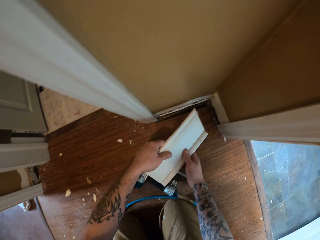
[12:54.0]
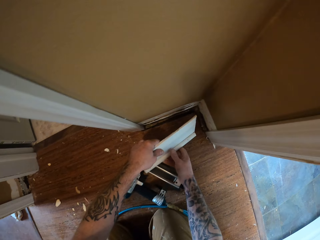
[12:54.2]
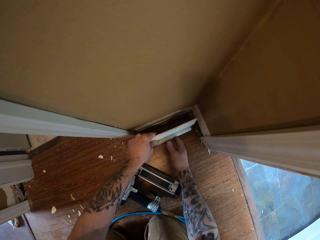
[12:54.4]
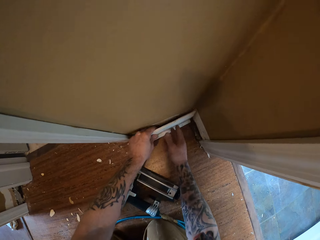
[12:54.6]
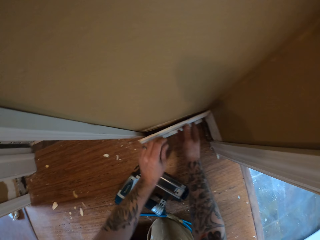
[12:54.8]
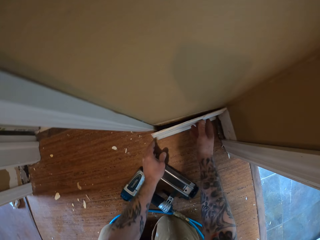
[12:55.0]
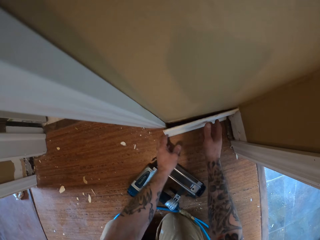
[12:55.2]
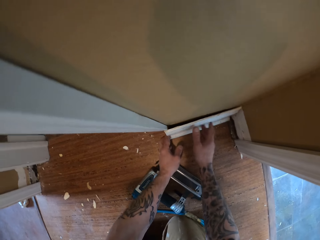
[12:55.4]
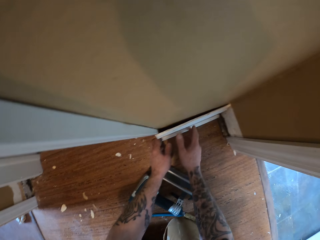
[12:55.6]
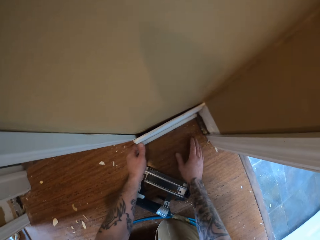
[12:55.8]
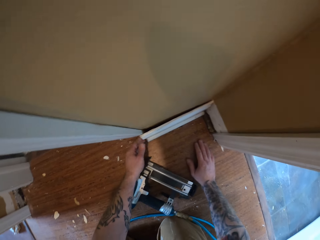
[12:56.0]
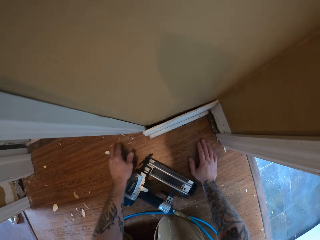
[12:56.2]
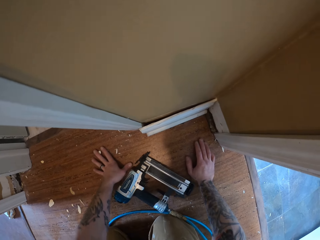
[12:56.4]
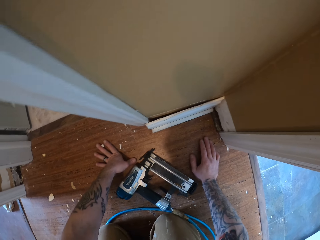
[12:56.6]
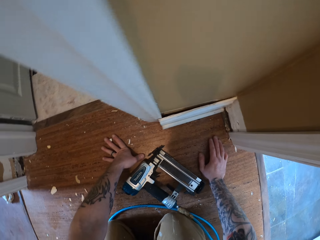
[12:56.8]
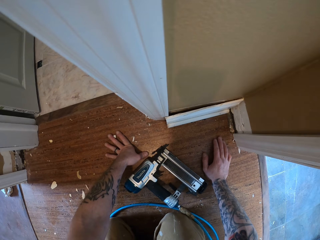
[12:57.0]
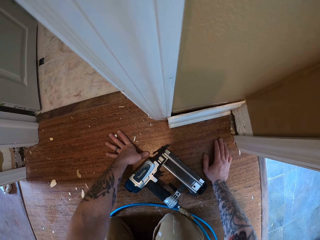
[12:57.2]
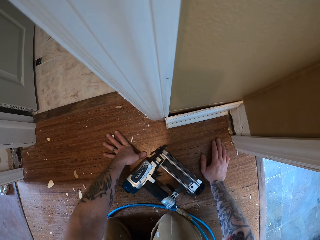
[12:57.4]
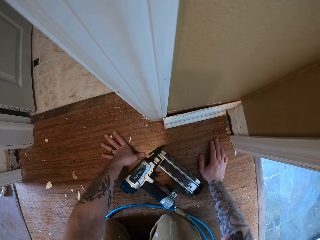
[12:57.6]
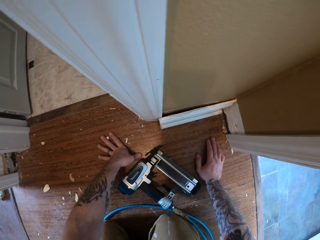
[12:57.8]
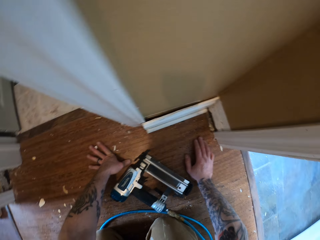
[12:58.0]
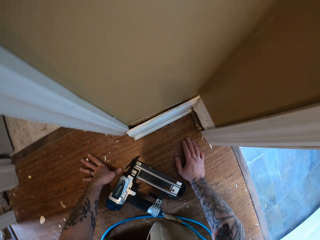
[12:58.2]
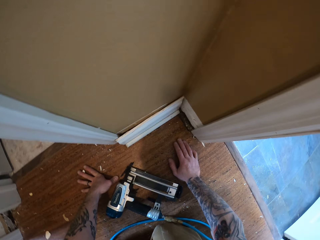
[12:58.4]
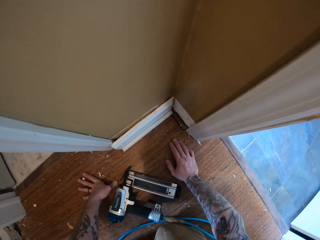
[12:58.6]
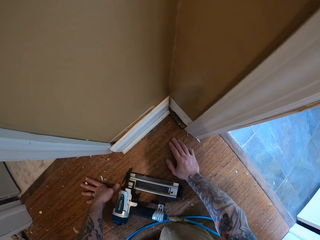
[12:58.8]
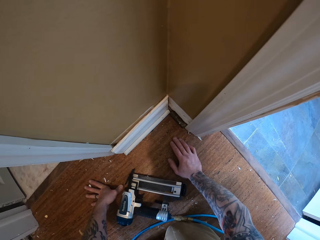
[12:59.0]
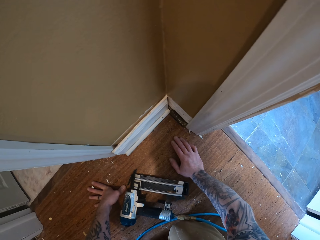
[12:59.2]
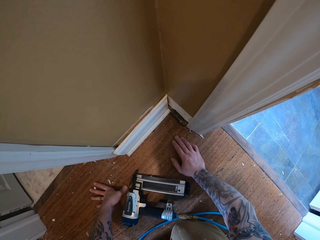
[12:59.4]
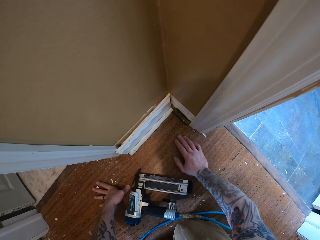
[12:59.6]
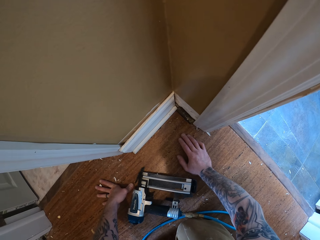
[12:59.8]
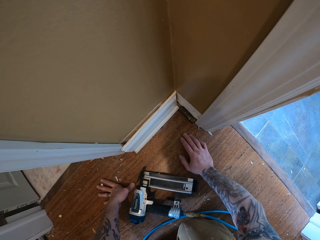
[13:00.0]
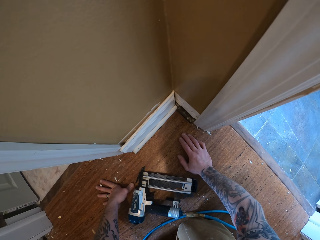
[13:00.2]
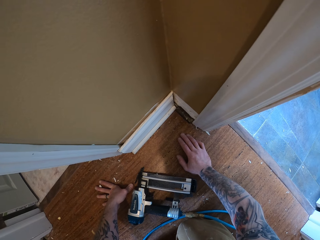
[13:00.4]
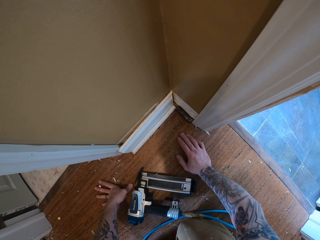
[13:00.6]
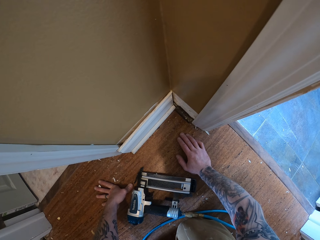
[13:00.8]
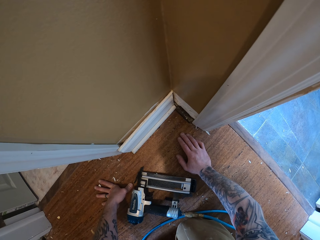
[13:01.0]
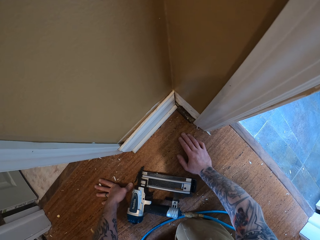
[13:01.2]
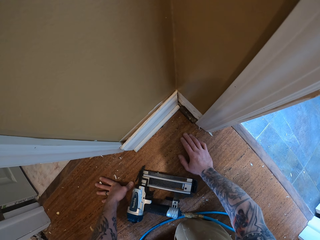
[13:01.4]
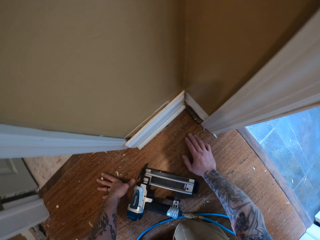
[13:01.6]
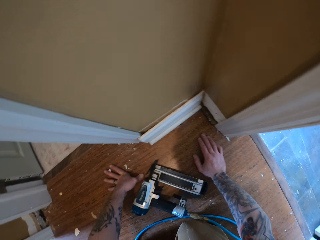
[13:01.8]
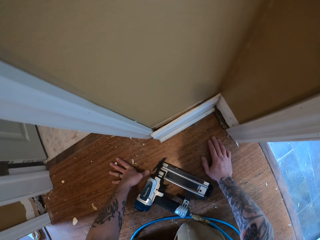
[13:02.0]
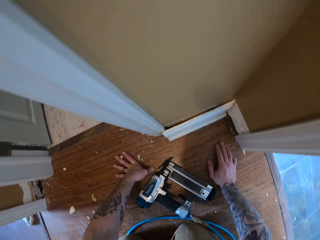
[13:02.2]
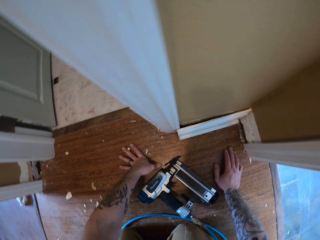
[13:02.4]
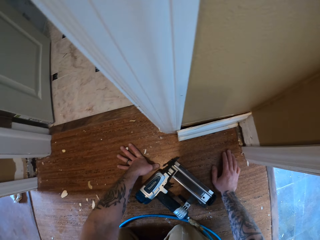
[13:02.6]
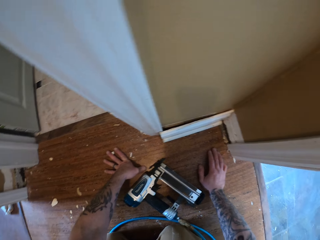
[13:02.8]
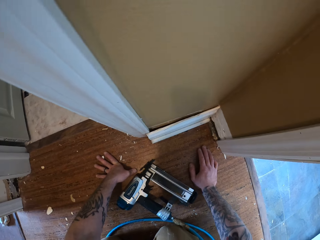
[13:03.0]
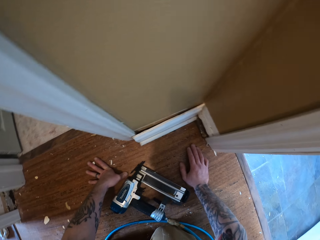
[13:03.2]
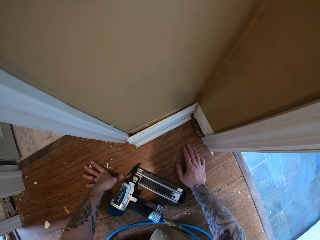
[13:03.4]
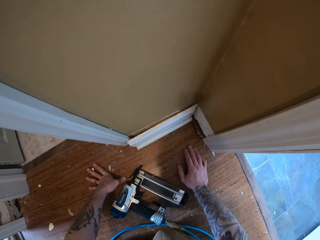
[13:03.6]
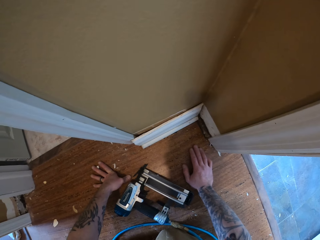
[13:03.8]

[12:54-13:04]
The camera wearer places the wall trim on the wall. He supports his hands on the floor.

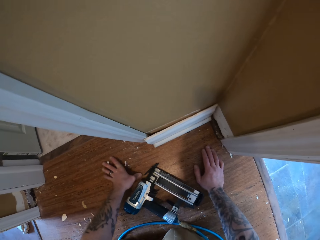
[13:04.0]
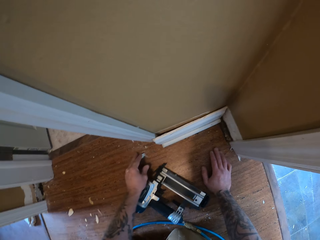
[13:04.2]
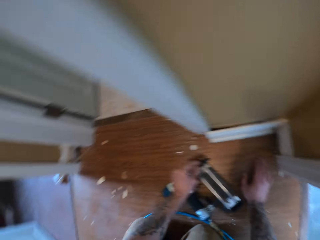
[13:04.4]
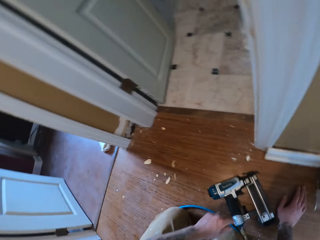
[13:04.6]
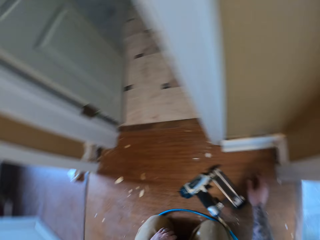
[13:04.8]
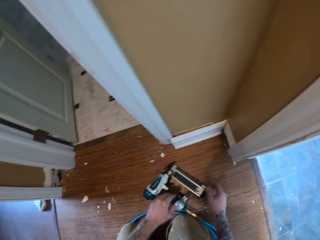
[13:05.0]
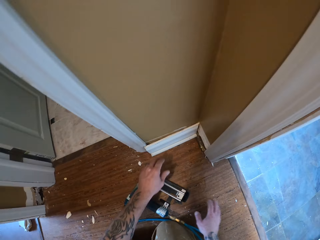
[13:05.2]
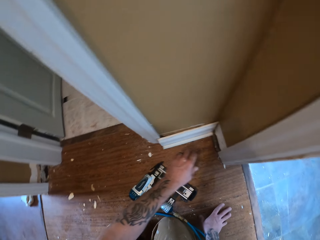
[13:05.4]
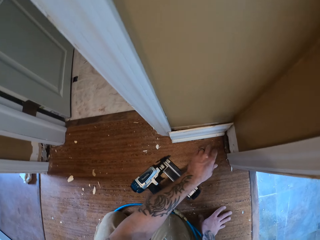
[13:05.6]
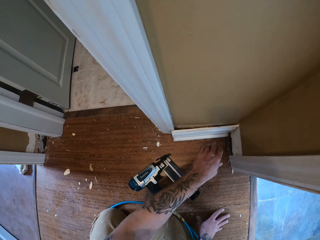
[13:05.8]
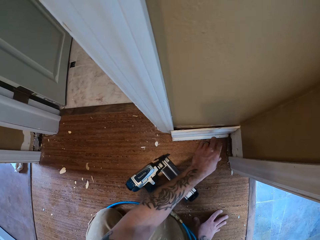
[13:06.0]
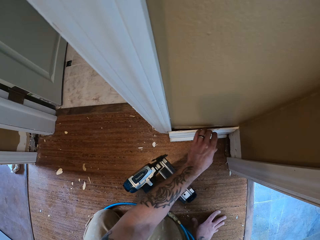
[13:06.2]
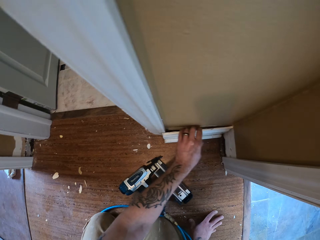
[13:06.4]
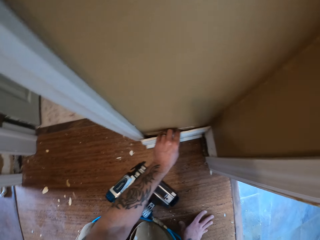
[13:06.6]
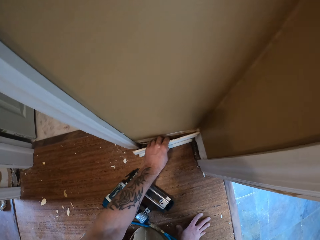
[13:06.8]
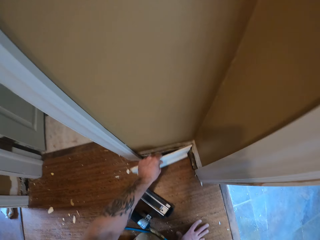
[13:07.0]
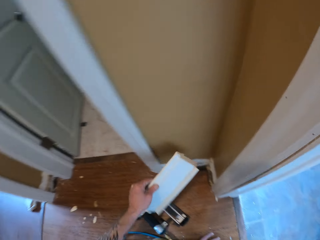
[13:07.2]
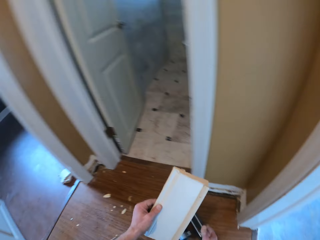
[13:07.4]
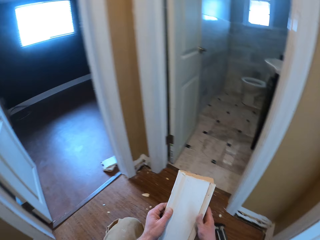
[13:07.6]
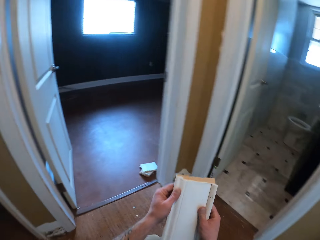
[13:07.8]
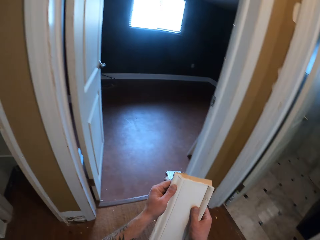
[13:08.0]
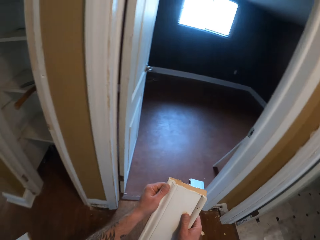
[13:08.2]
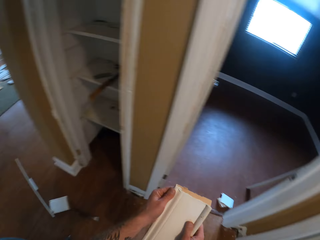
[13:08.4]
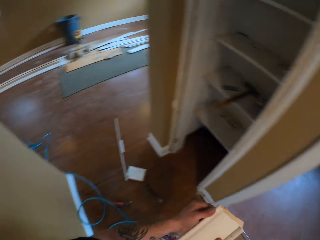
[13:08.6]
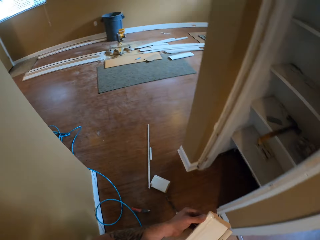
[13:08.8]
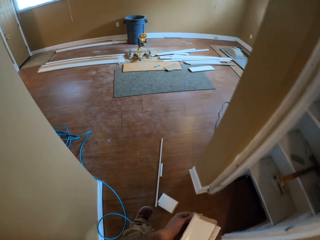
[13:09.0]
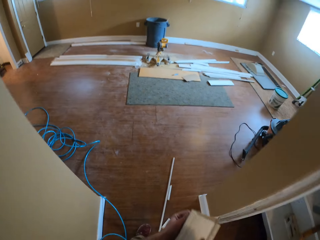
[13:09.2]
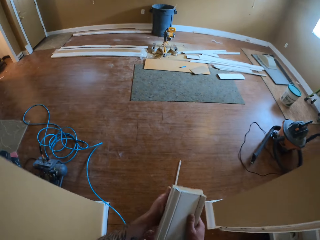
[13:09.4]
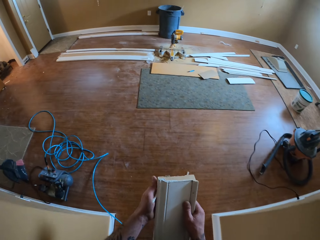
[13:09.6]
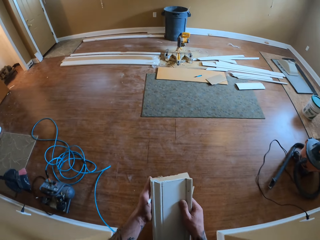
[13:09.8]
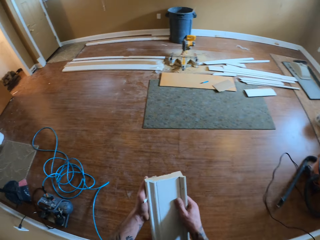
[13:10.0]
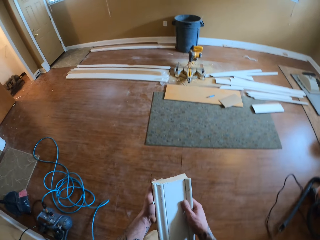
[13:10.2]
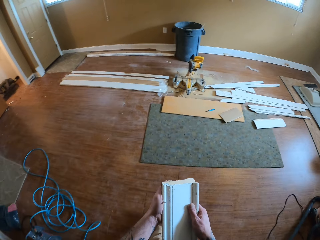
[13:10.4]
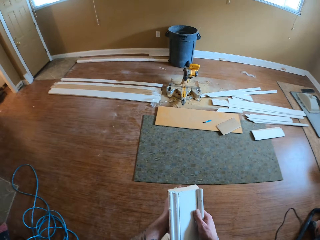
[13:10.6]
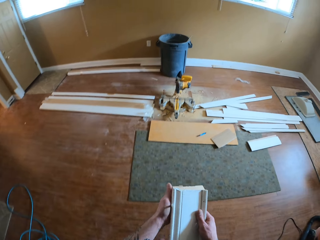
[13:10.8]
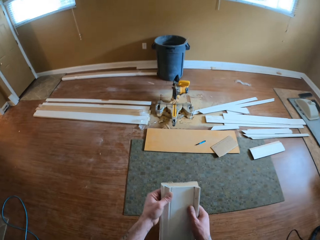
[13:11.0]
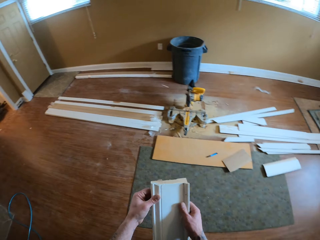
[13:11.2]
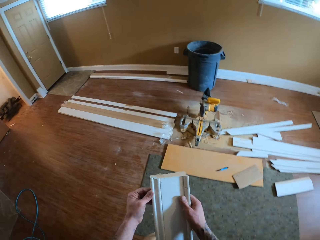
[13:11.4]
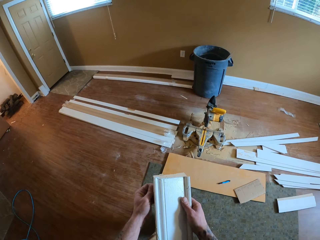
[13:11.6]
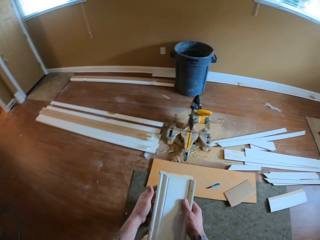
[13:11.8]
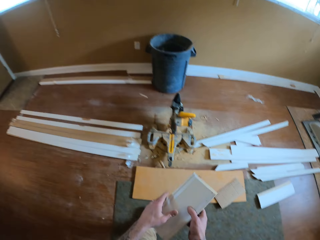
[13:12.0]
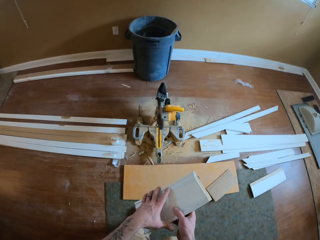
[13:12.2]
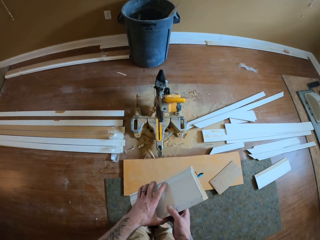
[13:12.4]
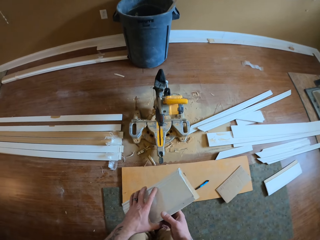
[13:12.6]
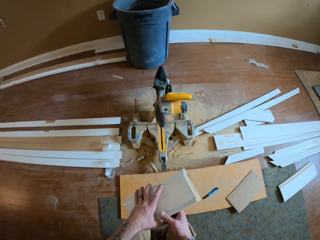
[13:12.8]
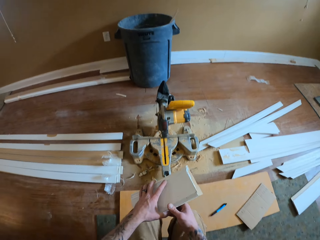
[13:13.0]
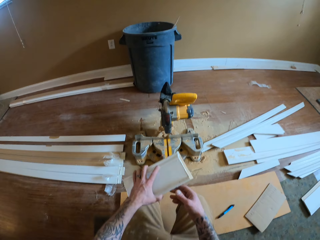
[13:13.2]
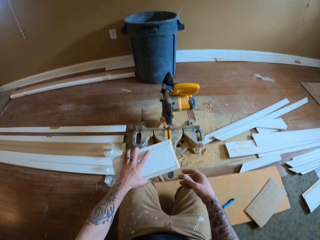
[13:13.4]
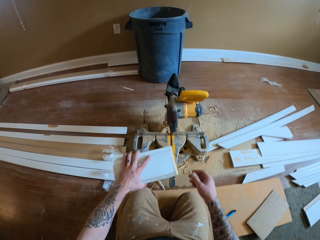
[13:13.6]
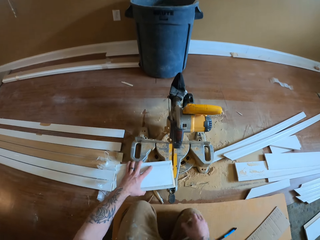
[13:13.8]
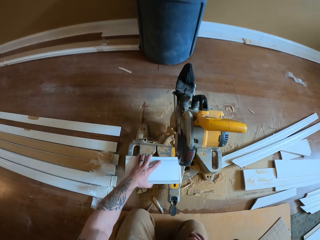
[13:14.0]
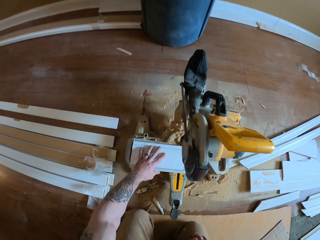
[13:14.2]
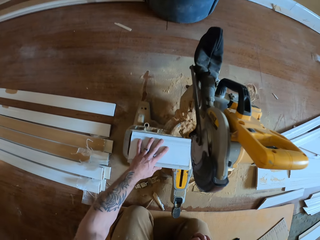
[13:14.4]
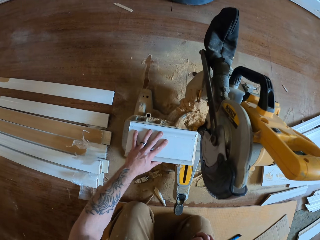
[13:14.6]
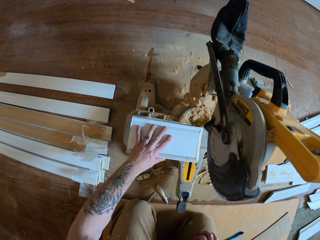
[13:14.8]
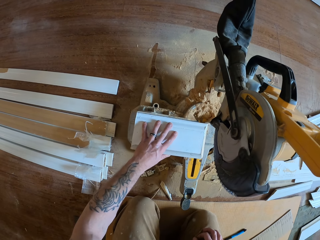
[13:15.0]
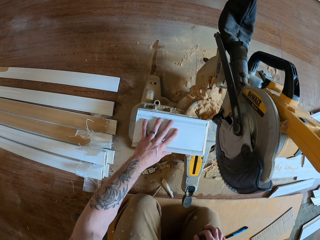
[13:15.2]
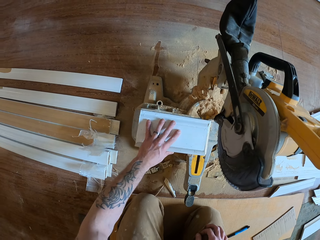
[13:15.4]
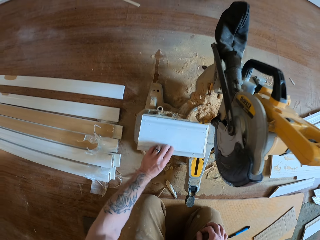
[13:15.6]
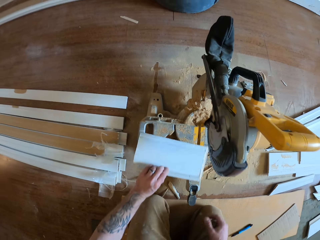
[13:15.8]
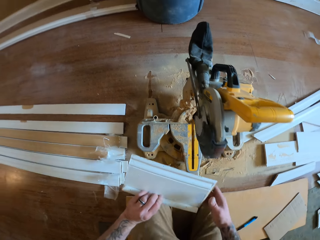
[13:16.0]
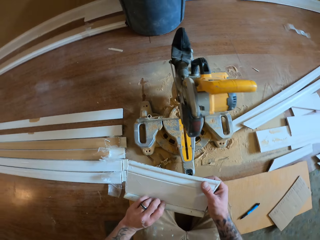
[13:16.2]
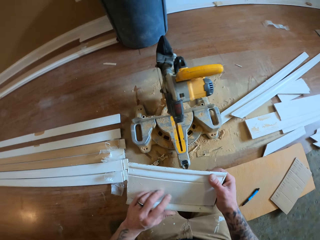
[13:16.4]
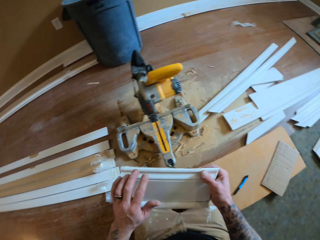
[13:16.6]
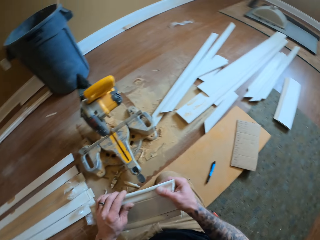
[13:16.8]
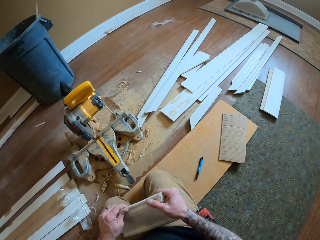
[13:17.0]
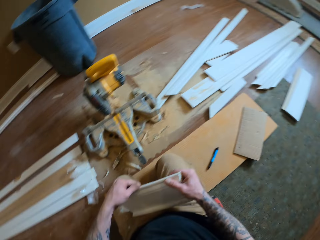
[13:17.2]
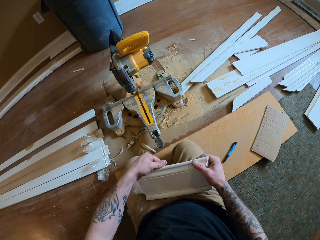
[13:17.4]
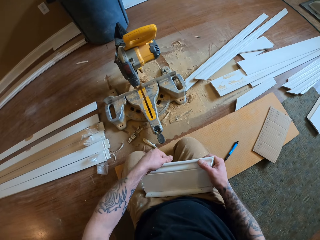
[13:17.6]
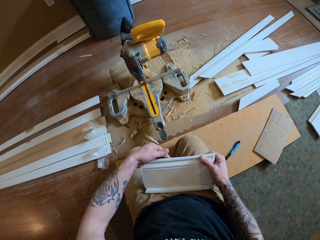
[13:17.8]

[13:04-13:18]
The camera wearer takes the piece of wood and carries the wall trim. They walk around the room. They place the wall trim on the rotate saw. They carry the wall trim and remove the rough edges on the piece of wood.
